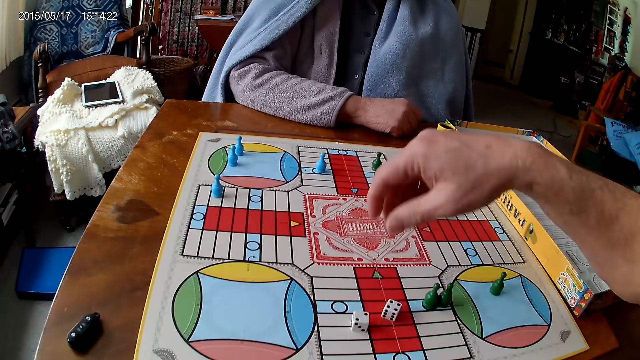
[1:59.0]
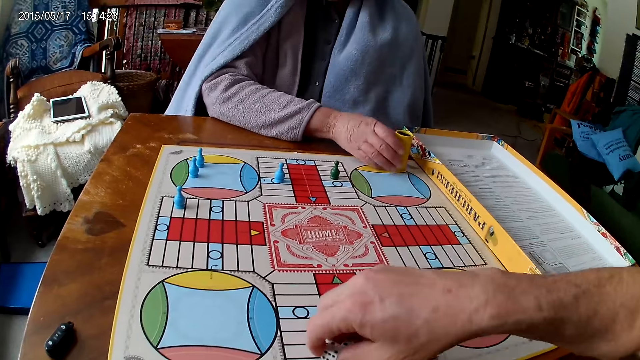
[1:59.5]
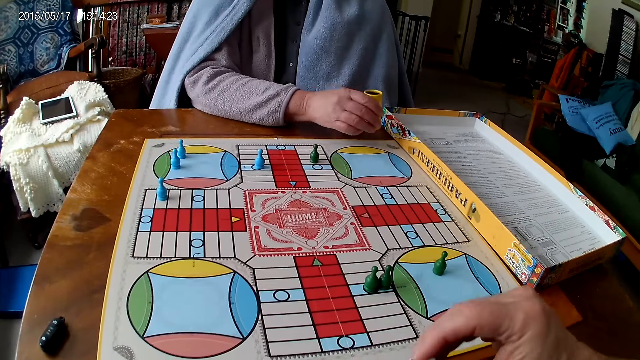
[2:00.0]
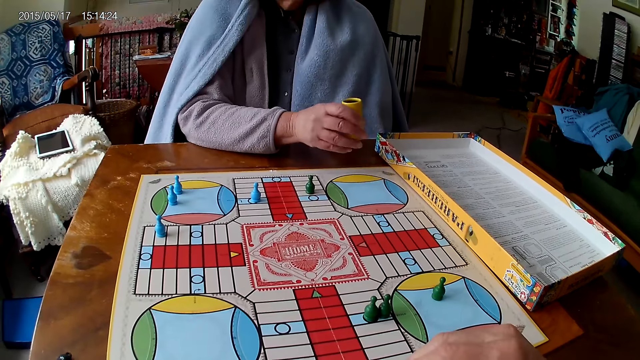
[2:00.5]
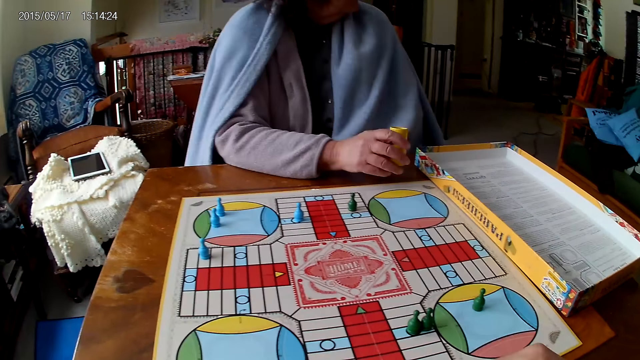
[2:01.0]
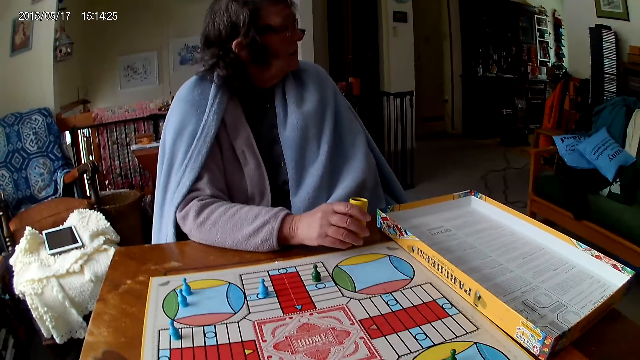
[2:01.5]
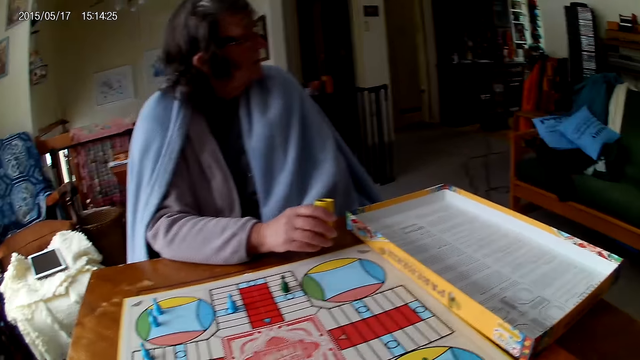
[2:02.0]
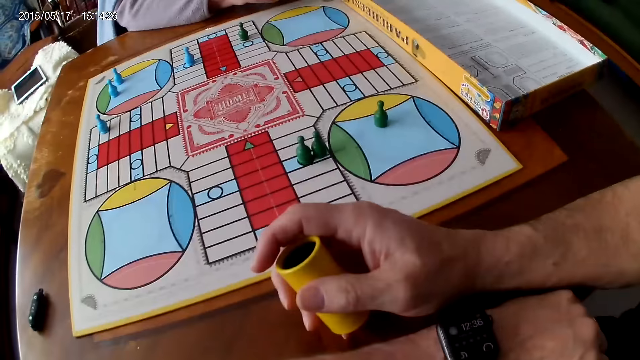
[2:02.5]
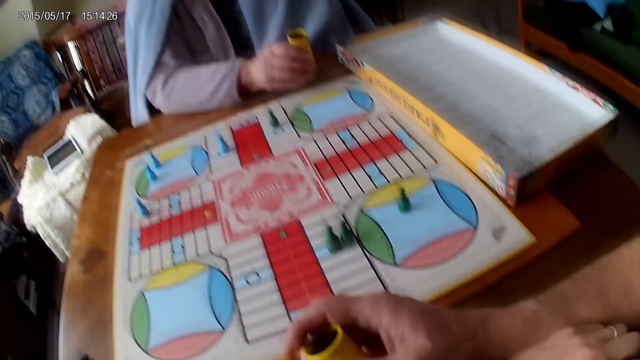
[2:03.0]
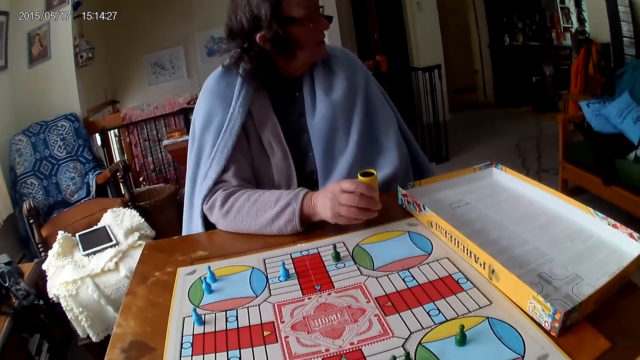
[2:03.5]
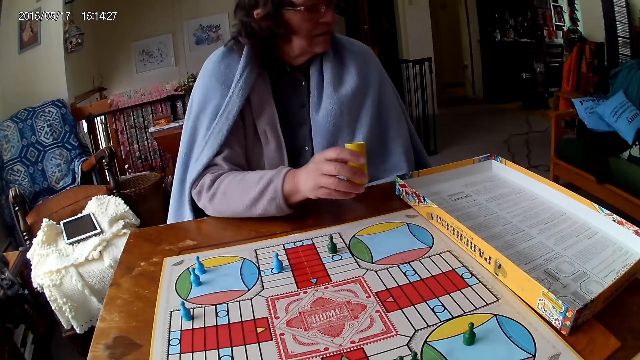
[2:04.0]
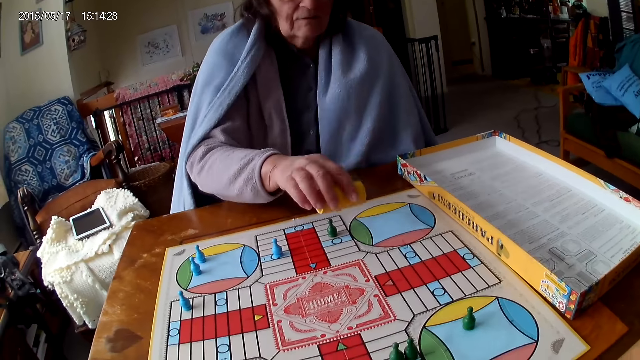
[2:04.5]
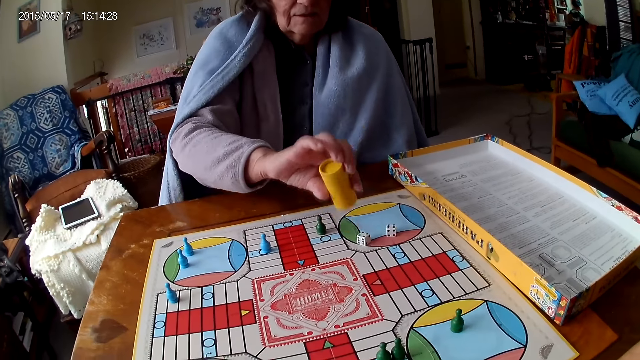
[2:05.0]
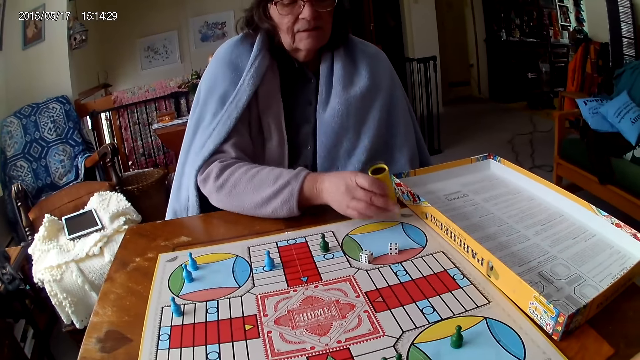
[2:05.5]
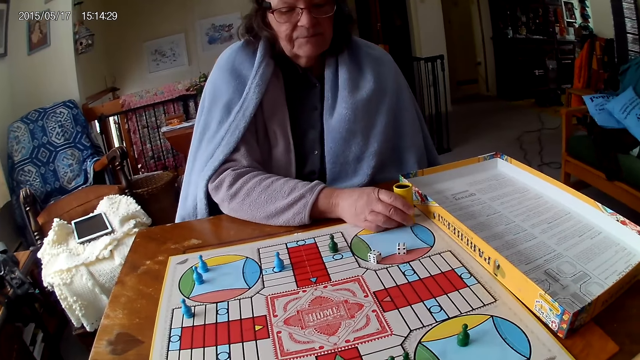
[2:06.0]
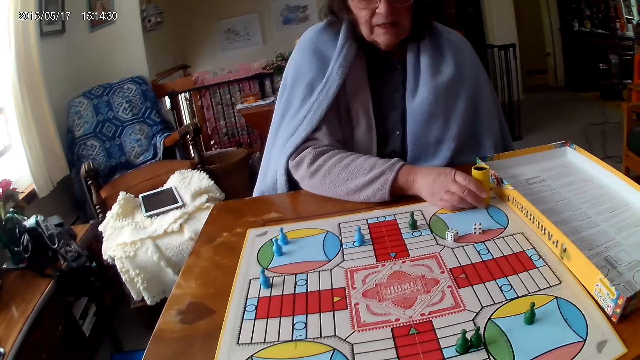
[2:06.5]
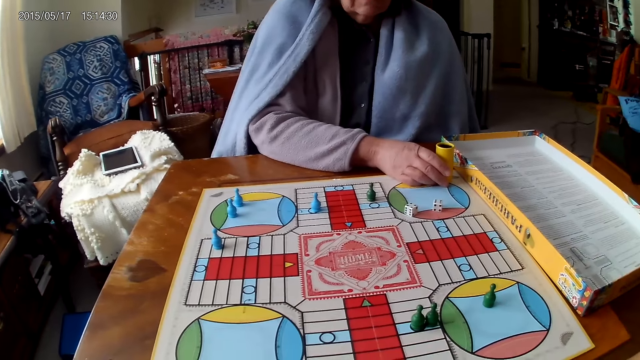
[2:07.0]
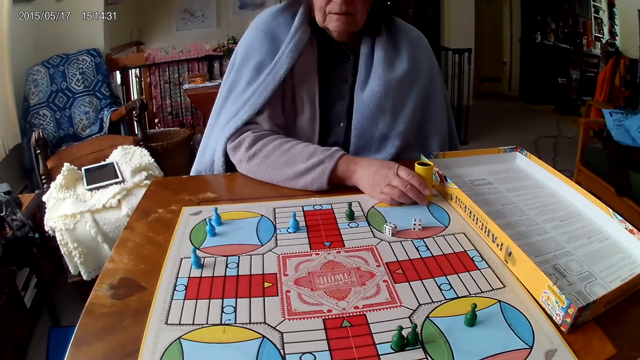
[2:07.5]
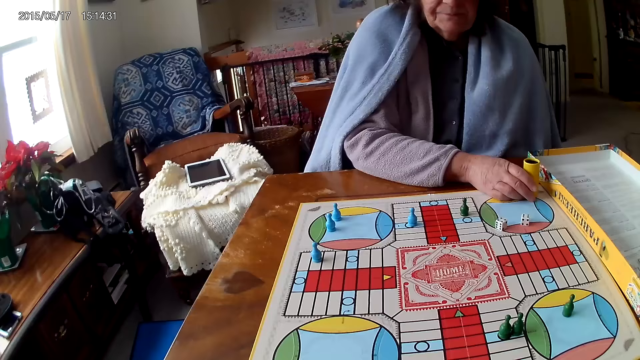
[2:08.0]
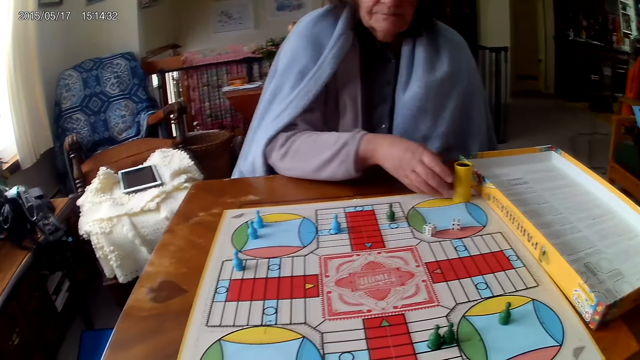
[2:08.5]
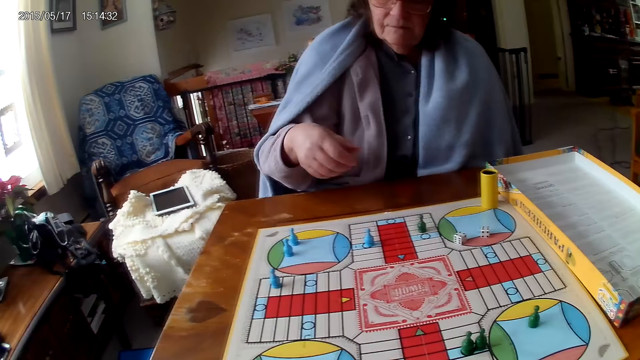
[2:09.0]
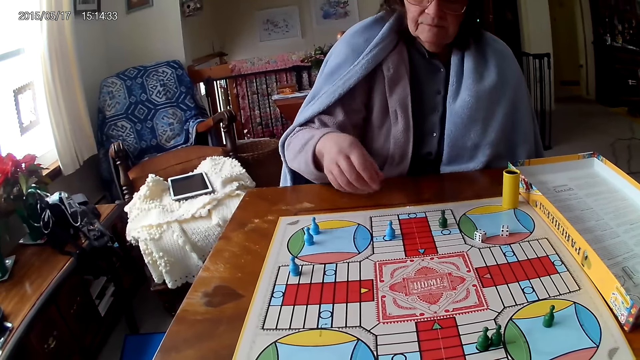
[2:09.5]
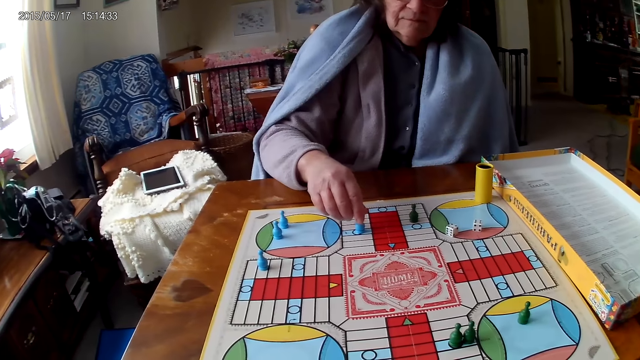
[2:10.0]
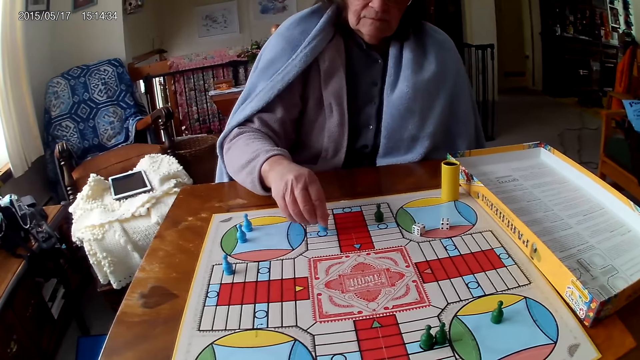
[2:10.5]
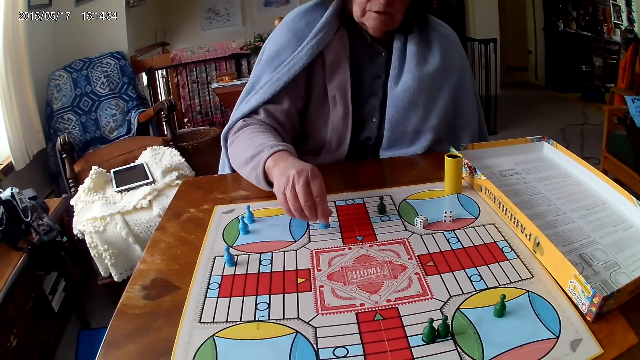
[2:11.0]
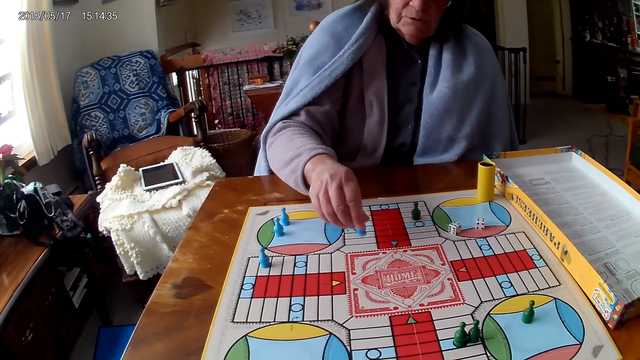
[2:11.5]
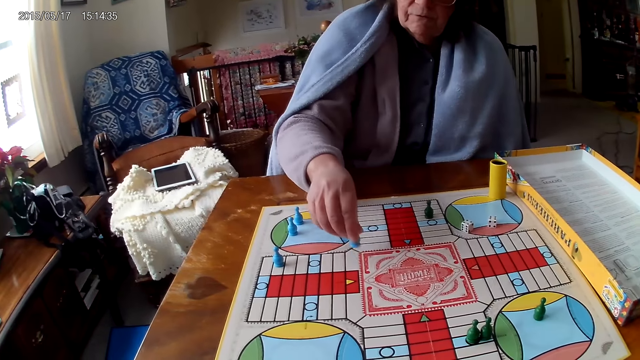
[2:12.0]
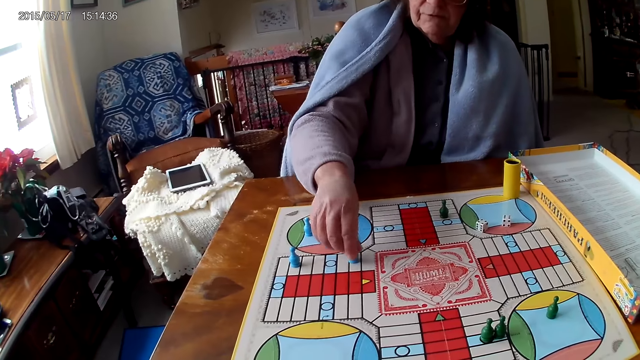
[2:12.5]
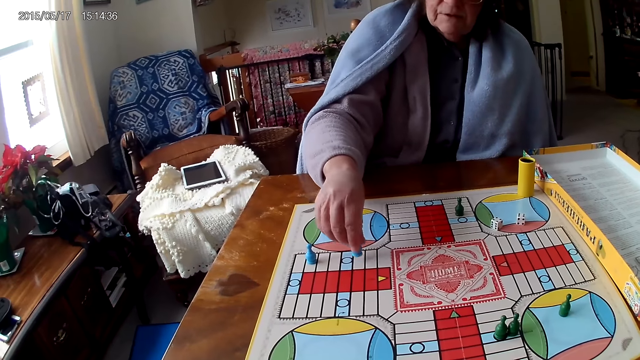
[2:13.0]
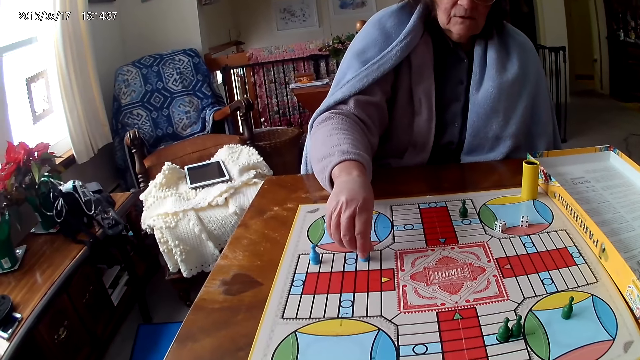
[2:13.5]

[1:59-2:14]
The camera wearer packs the dice from the board with his right hand. The woman picks the dice container from the table with her right hand. The camera wearer pours the dice into the dice container. The woman shakes the dice container and rolls the dice. The woman pours the dice onto the board and moves a token on the Ludo board with her right hand.

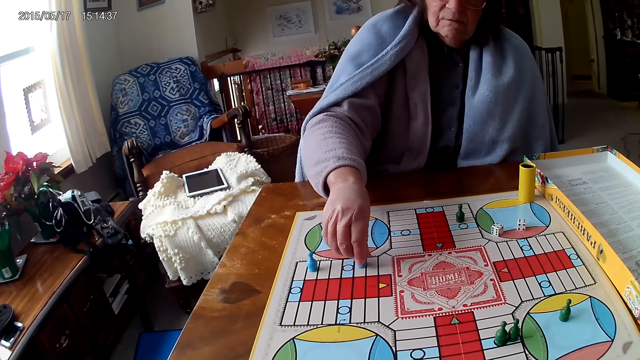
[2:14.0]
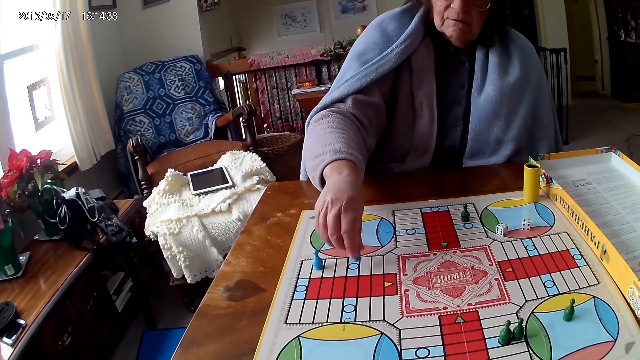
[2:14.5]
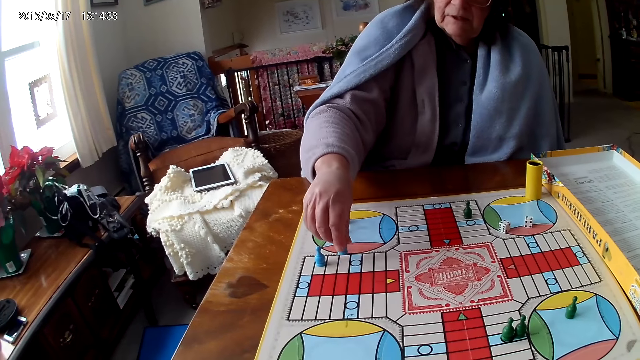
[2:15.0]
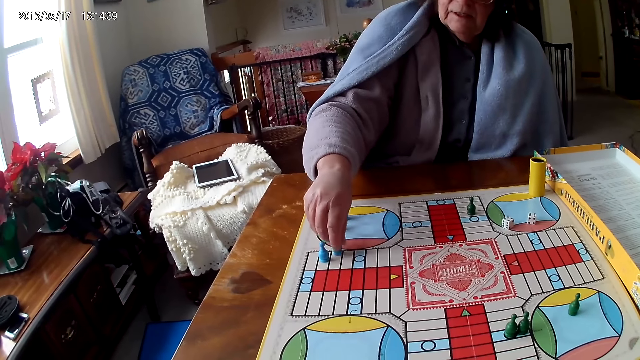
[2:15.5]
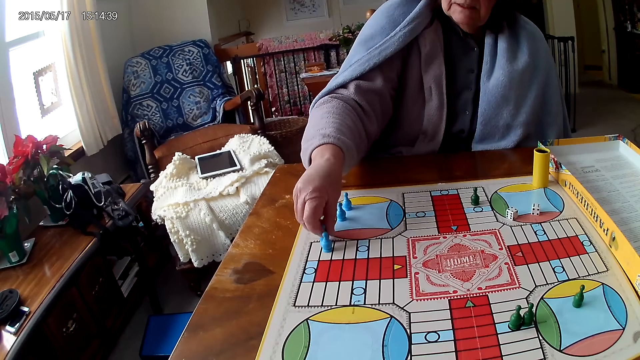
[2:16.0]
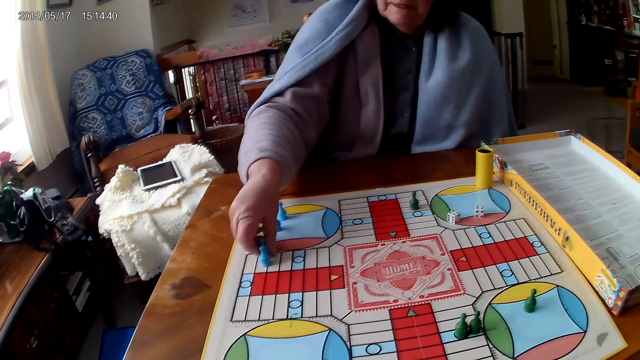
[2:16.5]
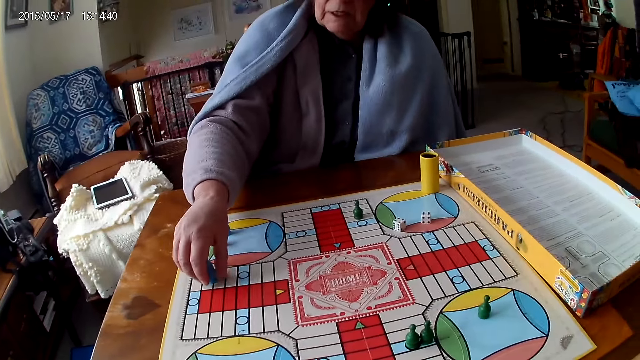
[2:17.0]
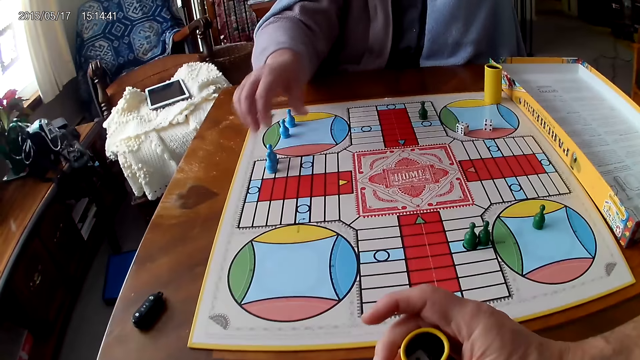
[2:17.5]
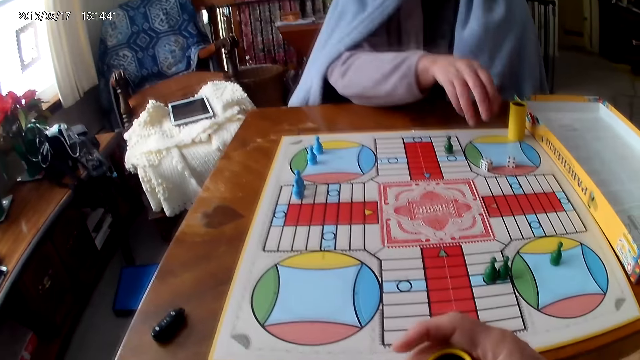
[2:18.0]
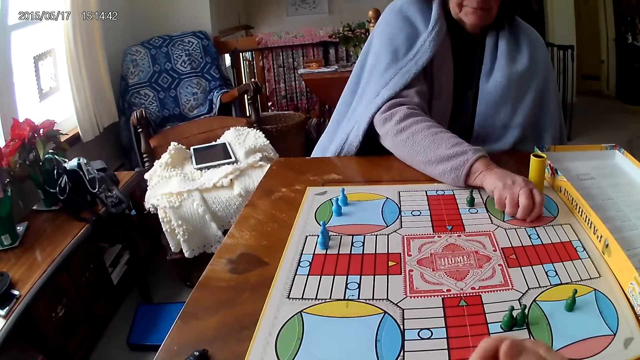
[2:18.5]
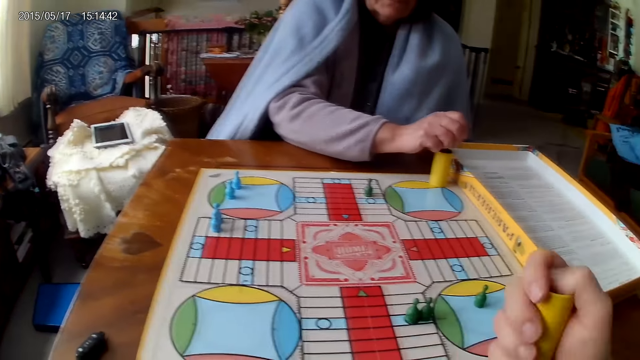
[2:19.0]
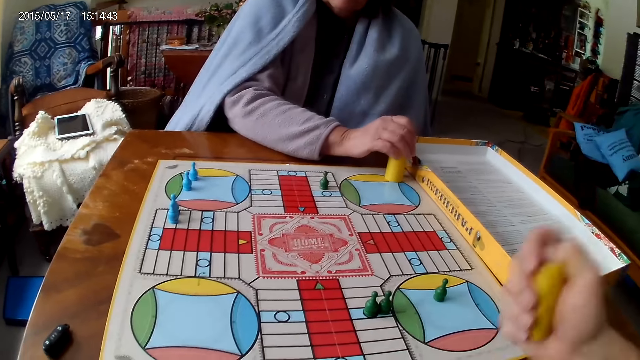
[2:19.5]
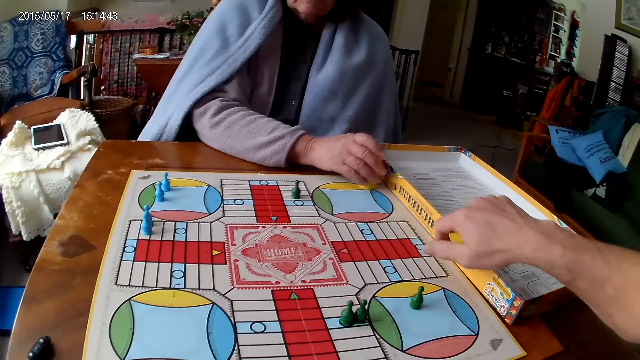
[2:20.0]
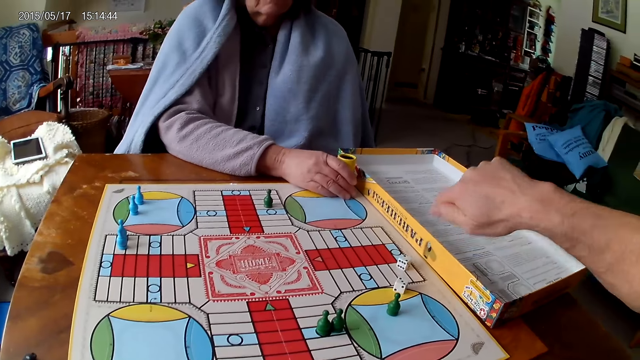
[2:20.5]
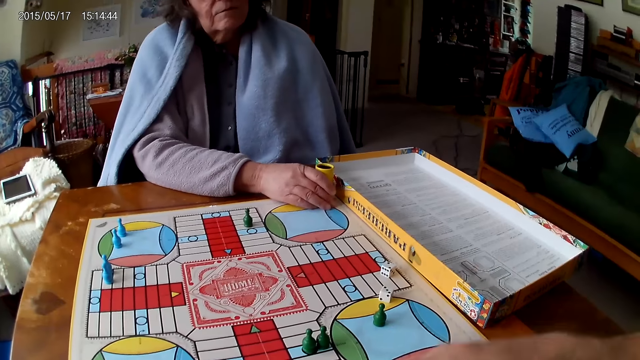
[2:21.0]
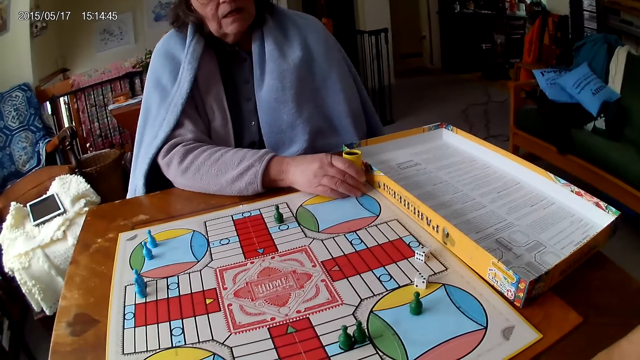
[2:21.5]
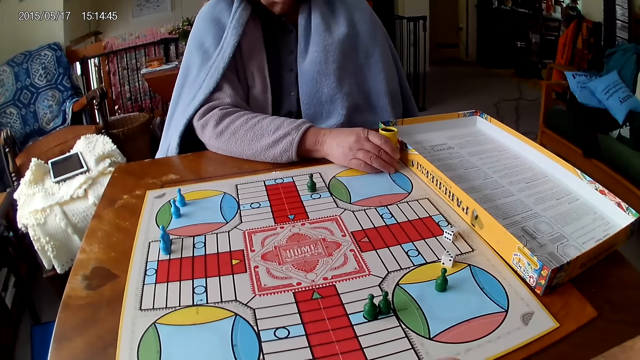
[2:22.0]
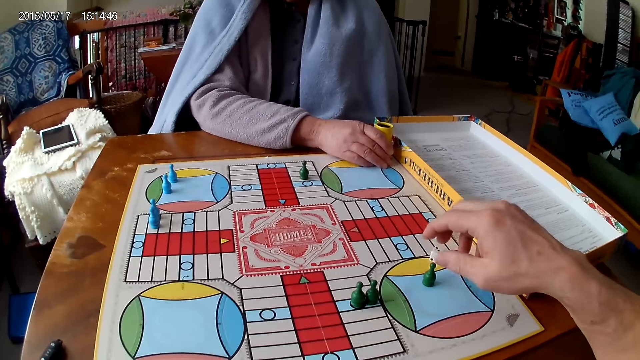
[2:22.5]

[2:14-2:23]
The woman moves a token on the Ludo board with her right hand and pours the dice into the dice container. The camera wearer shakes the dice container. They roll the dice. They pour the dice onto the board.
